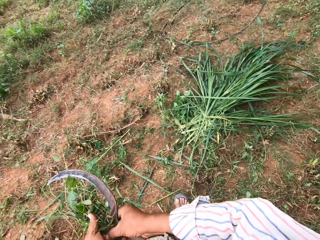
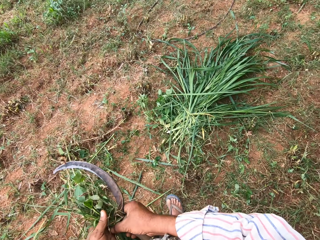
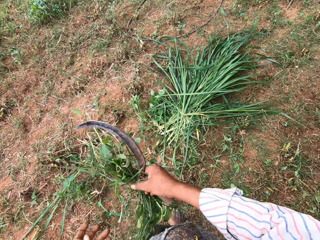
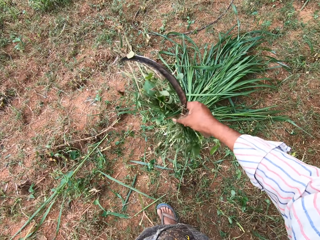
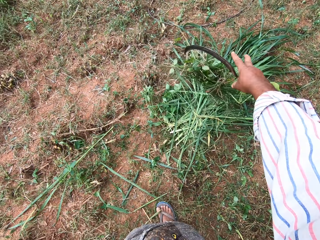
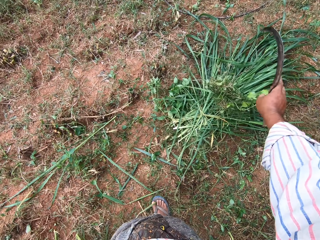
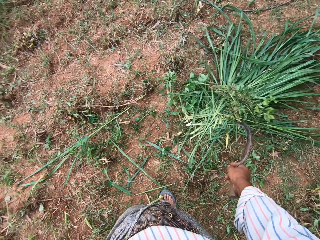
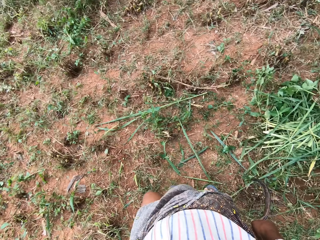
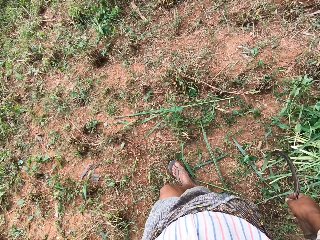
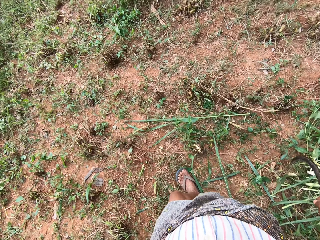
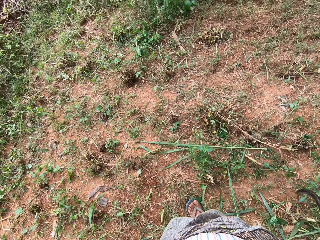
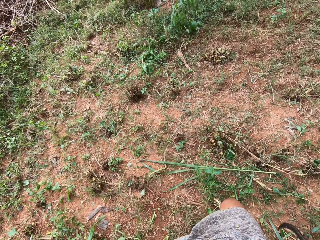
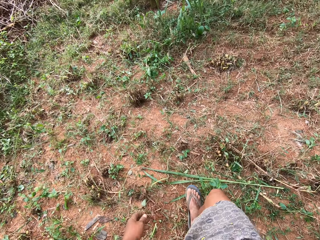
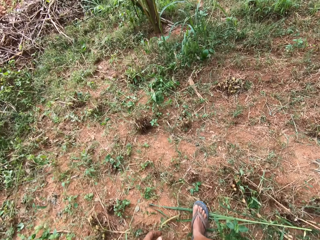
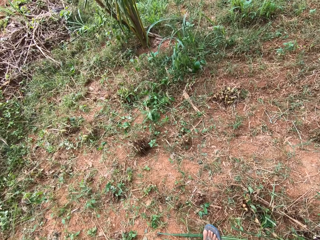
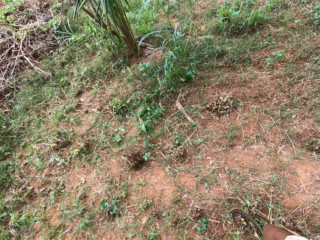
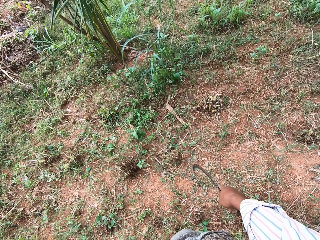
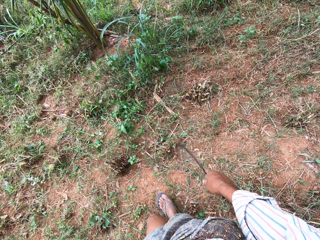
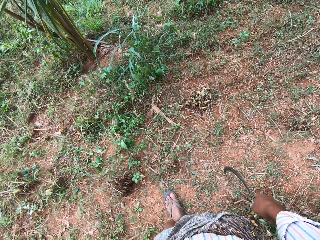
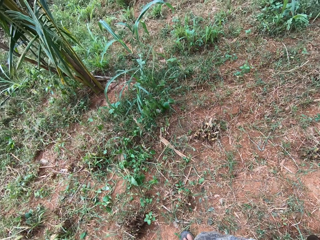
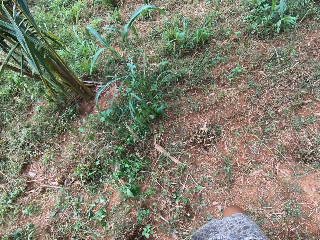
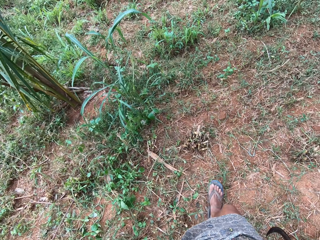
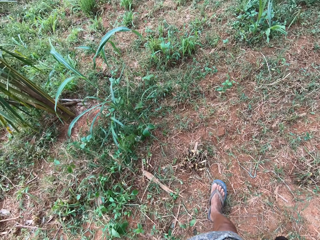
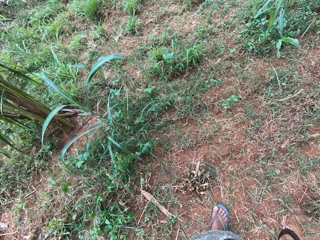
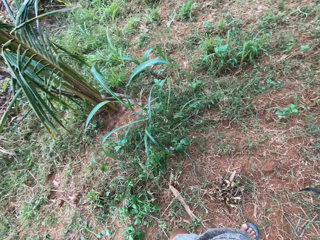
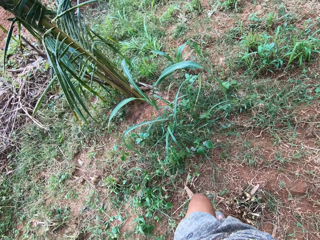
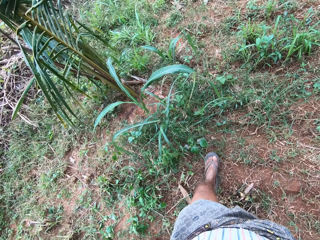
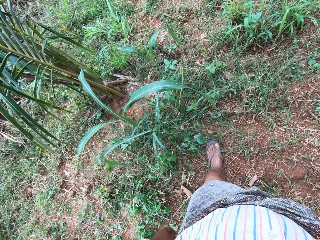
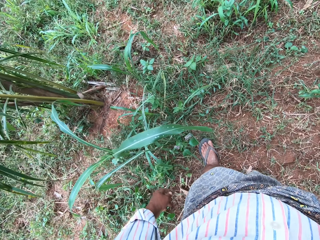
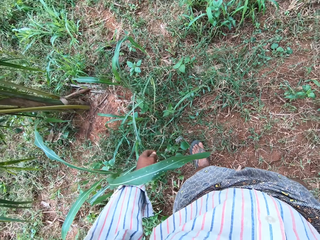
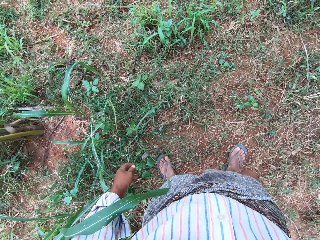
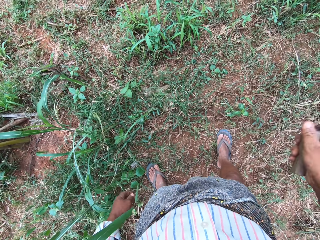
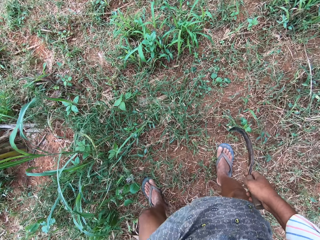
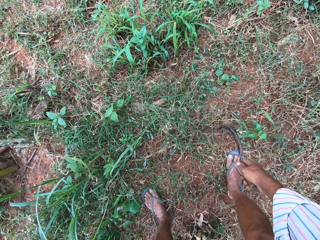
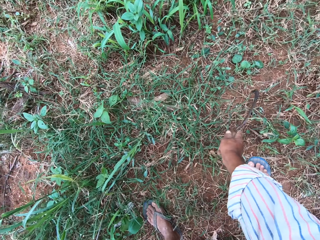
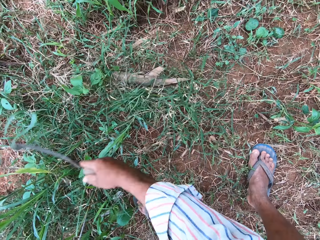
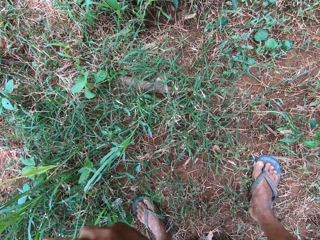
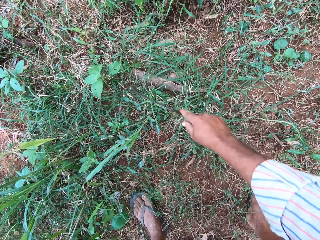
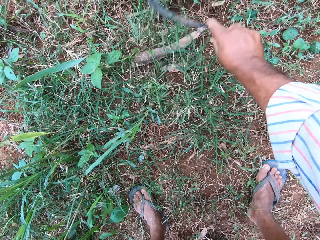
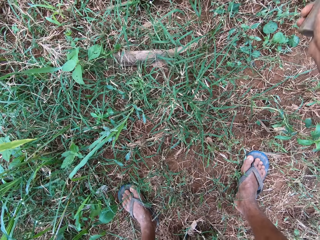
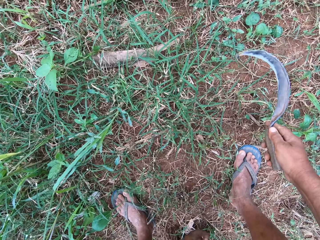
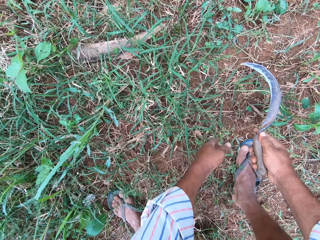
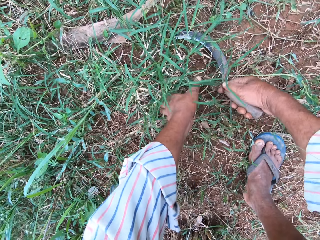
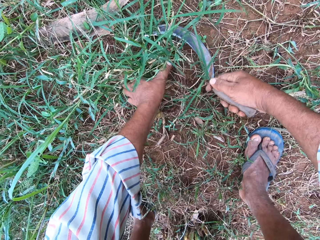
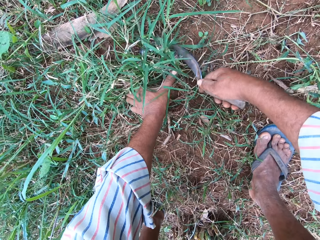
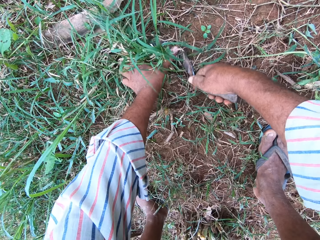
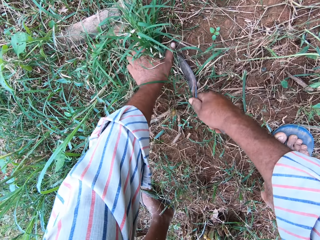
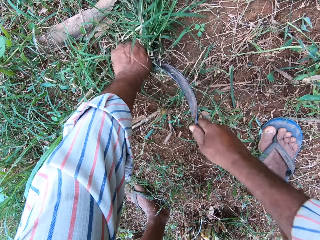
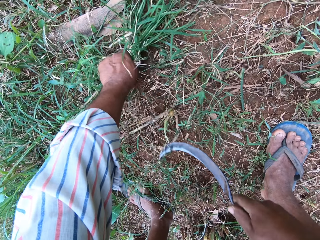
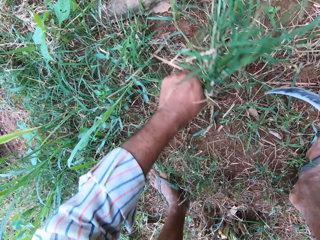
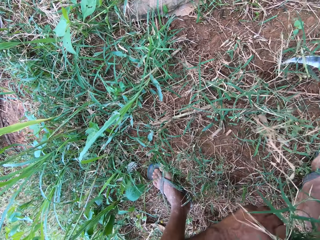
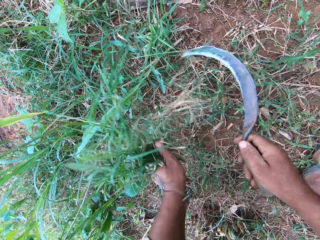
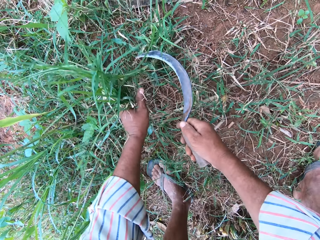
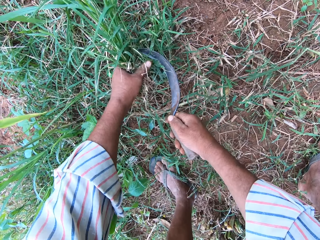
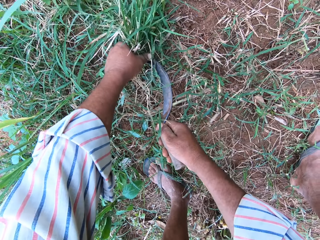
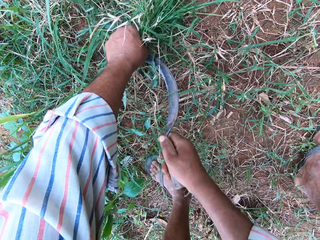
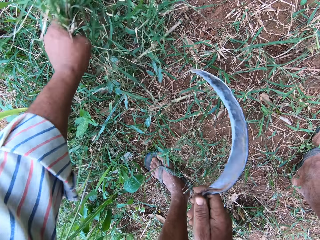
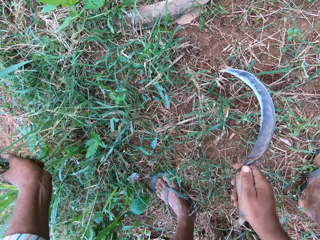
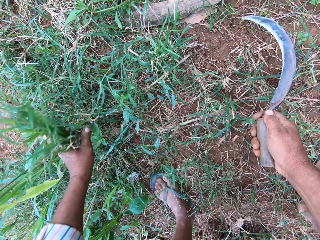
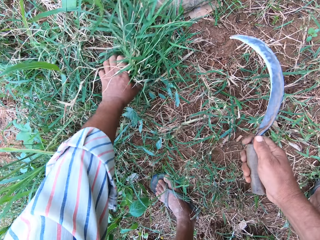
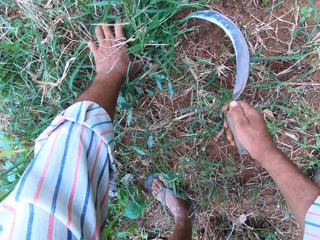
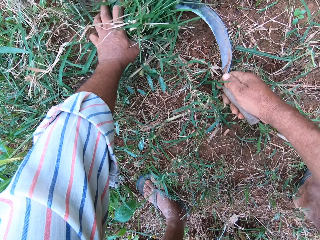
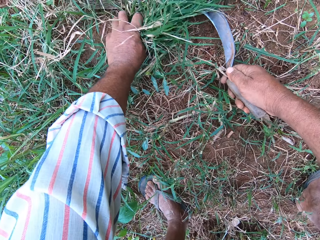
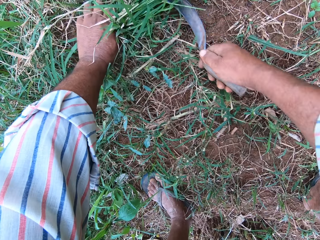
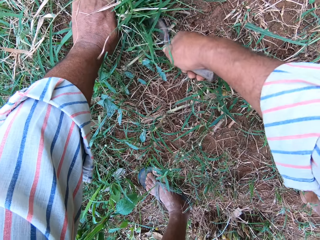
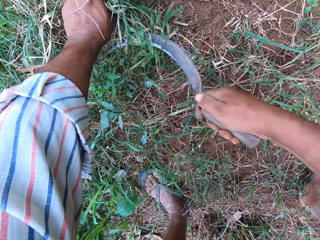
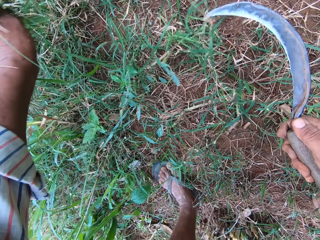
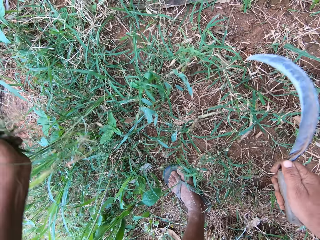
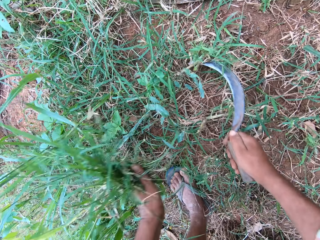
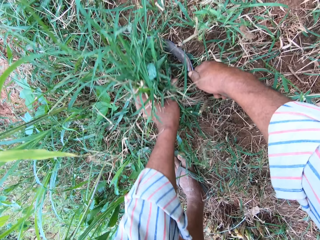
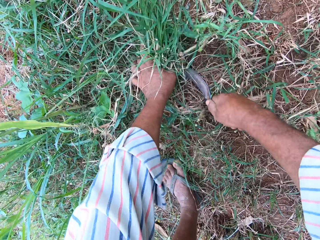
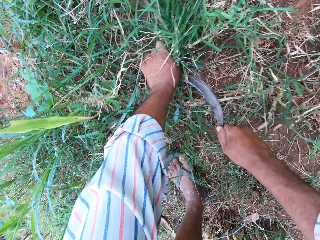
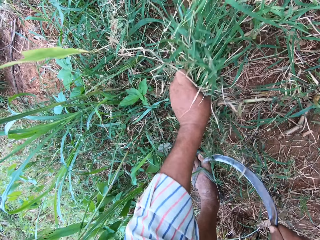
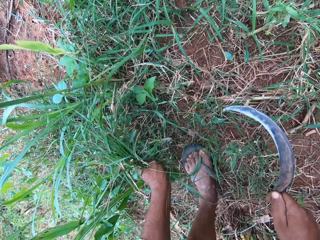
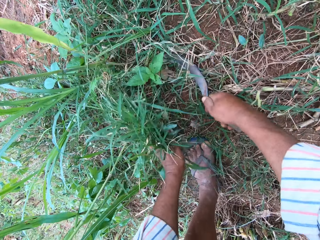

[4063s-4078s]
The camera wearer stands. They drop the grasses on the ground with other grasses. They walk. They walk around the backyard. They cut grass from the ground with a sickle.

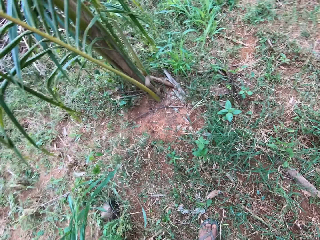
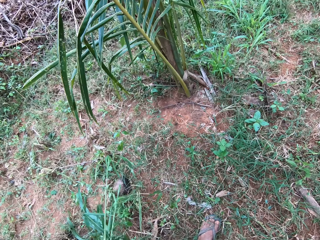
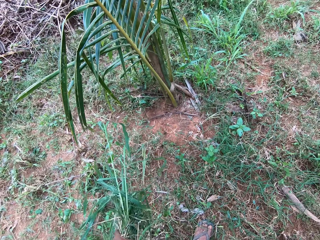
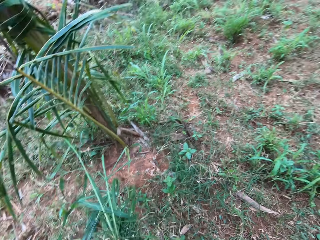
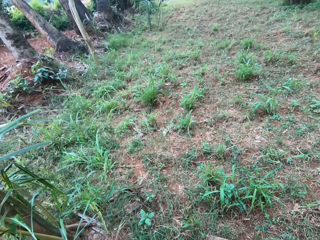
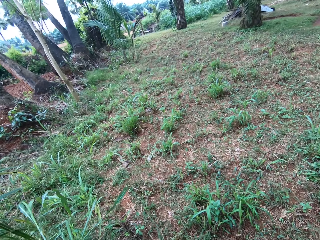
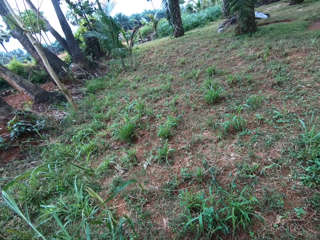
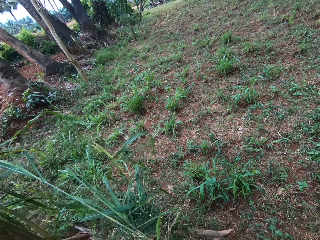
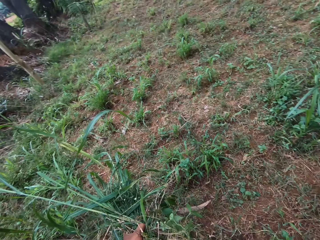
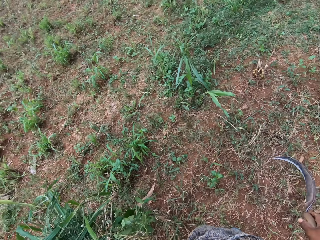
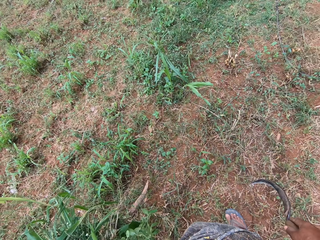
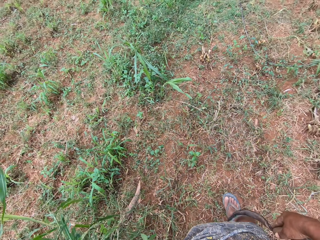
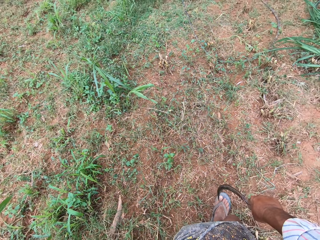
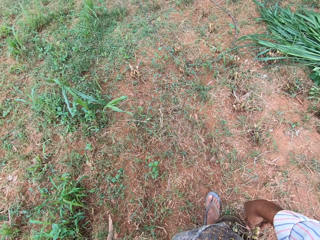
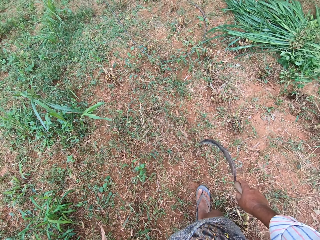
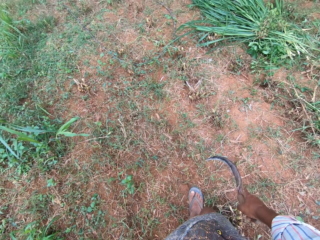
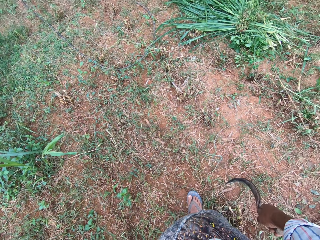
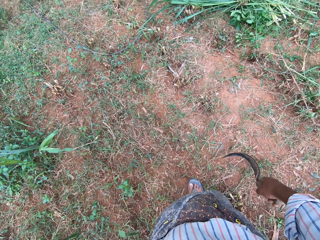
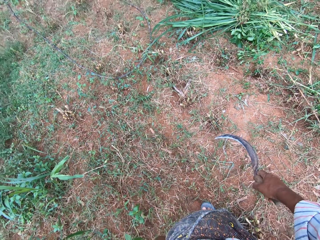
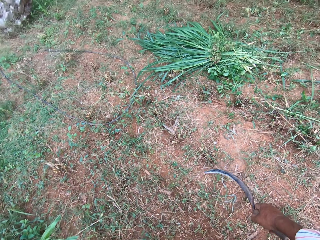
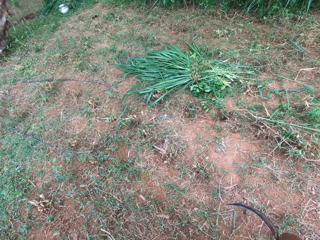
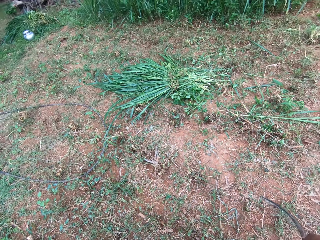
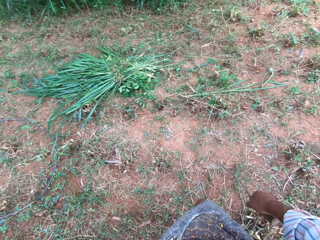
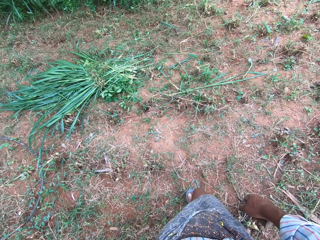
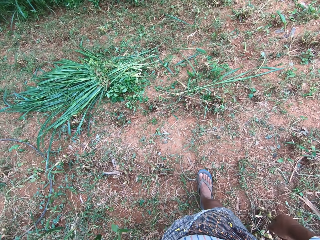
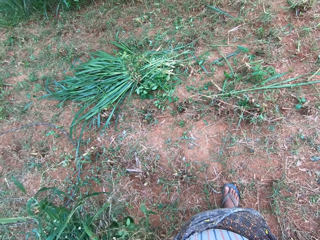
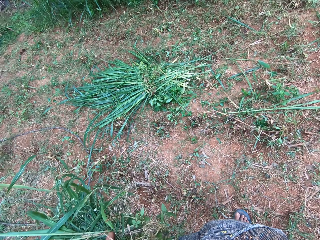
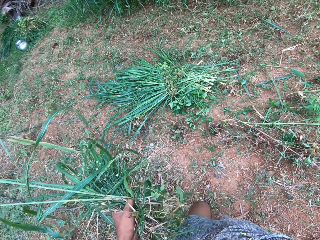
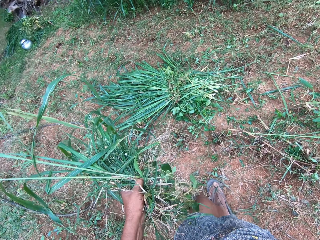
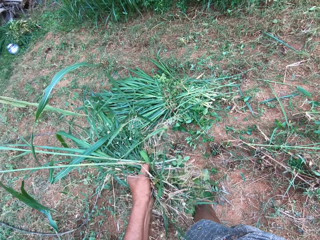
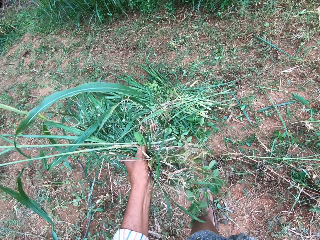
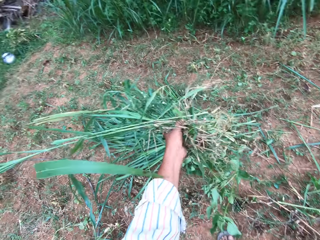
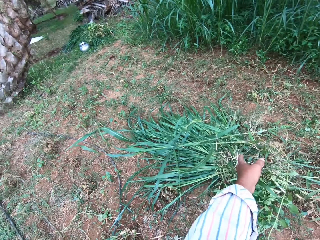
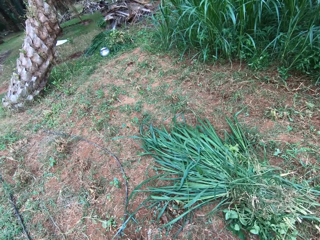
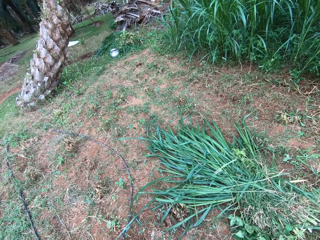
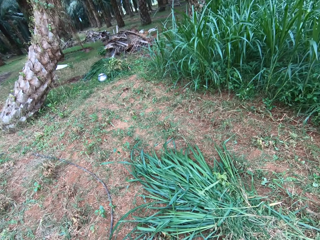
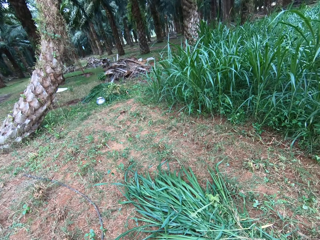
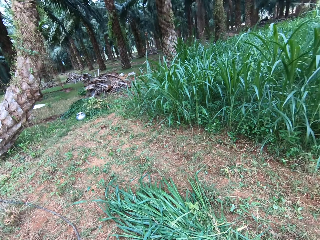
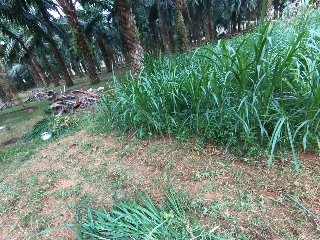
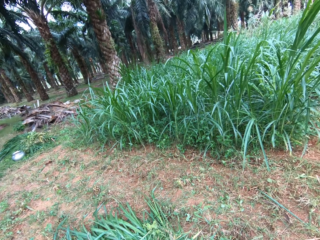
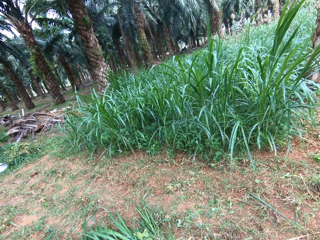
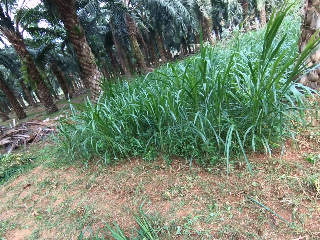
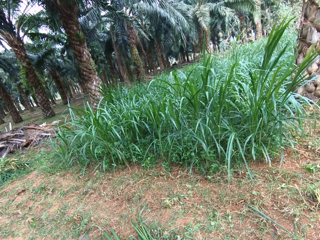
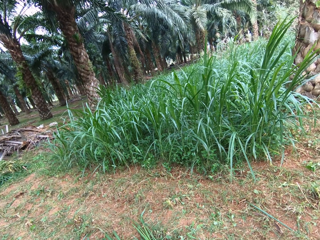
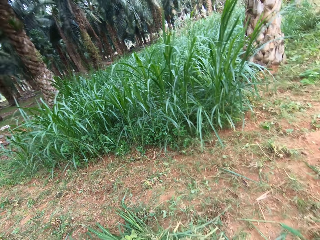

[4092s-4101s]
The camera wearer walks around the backyard. They throw the cut grass on a heap of grasses.
